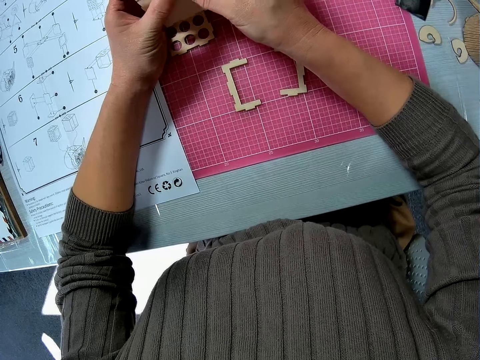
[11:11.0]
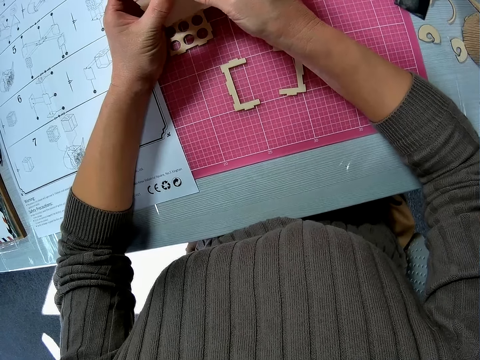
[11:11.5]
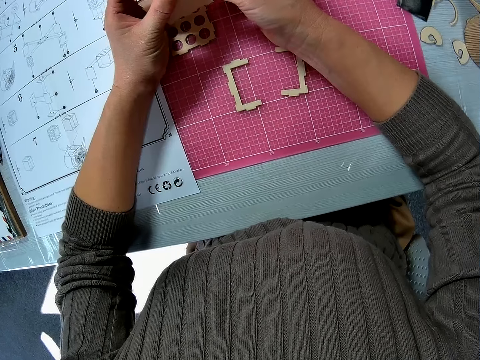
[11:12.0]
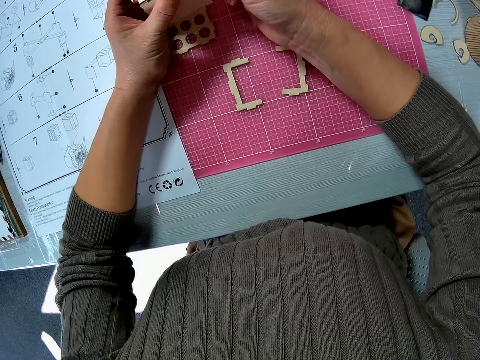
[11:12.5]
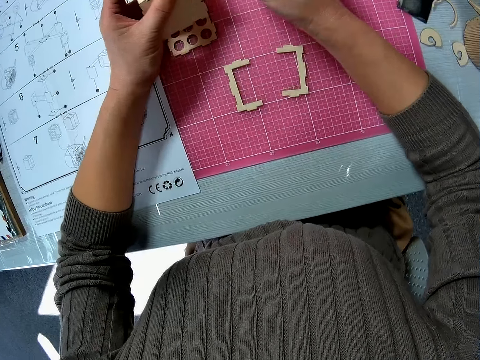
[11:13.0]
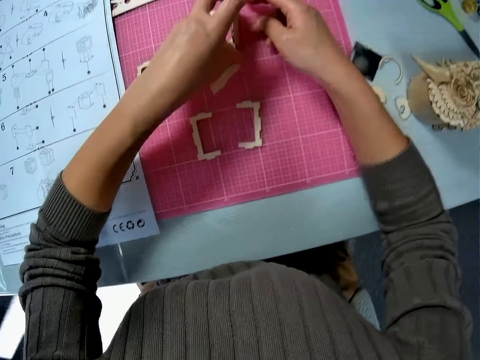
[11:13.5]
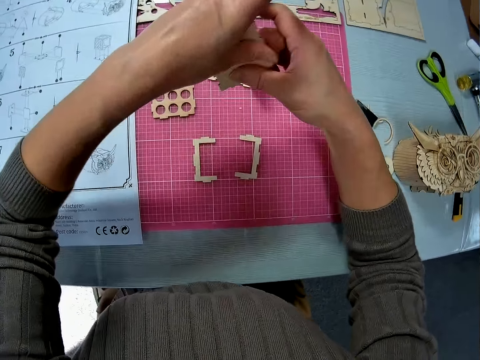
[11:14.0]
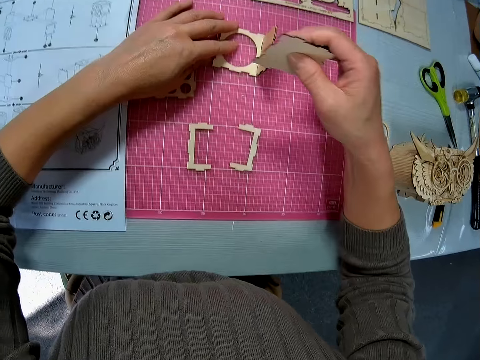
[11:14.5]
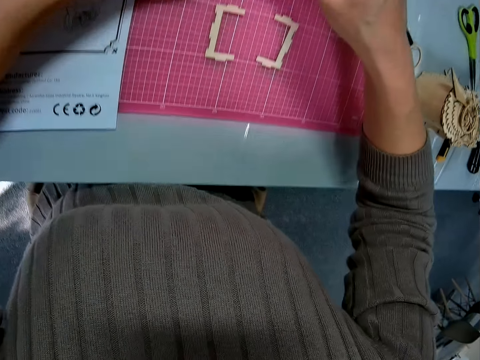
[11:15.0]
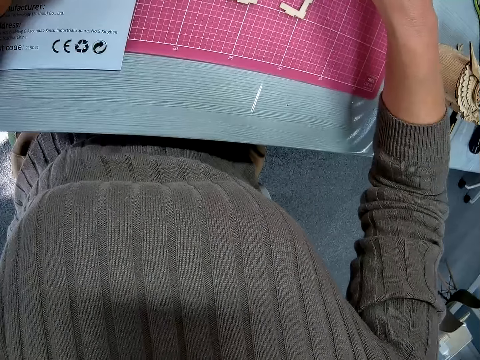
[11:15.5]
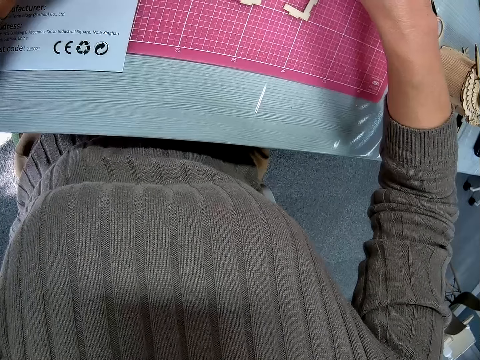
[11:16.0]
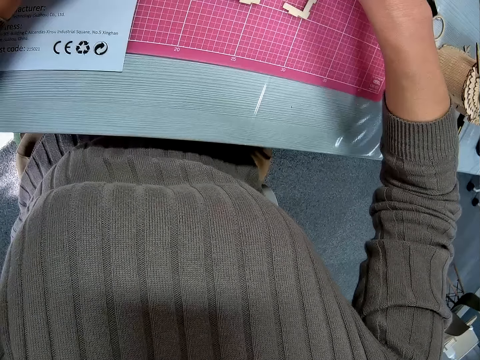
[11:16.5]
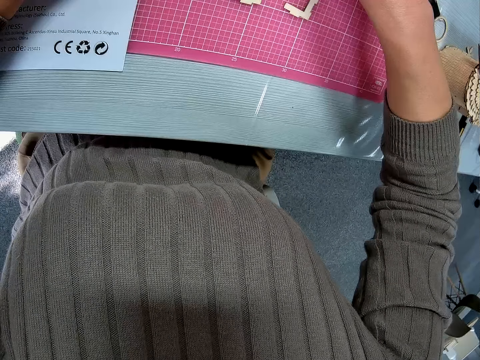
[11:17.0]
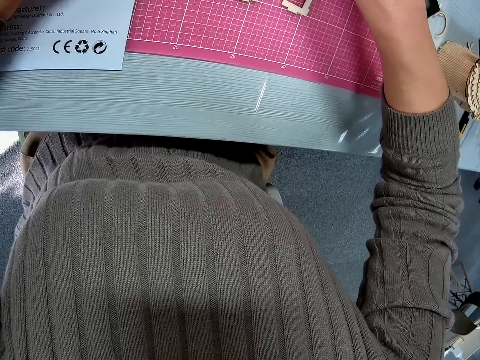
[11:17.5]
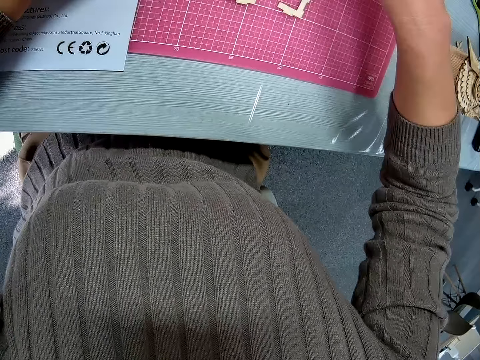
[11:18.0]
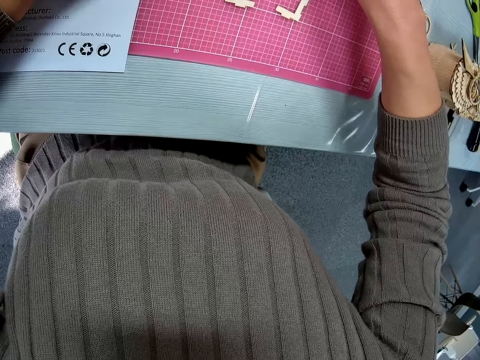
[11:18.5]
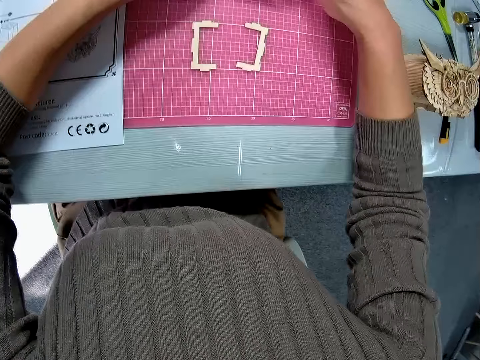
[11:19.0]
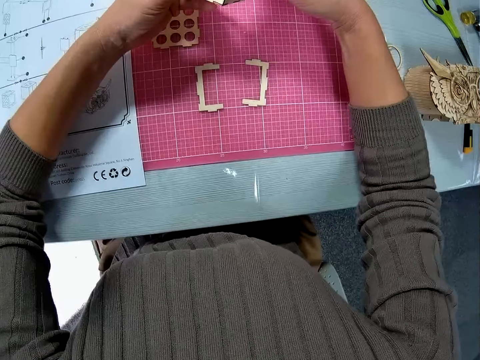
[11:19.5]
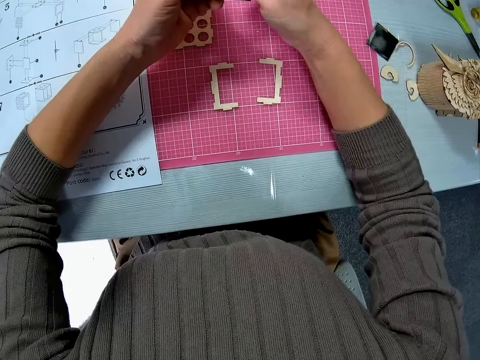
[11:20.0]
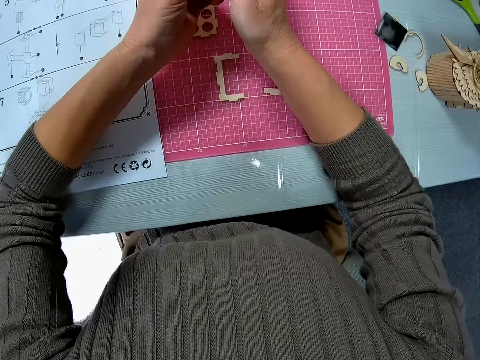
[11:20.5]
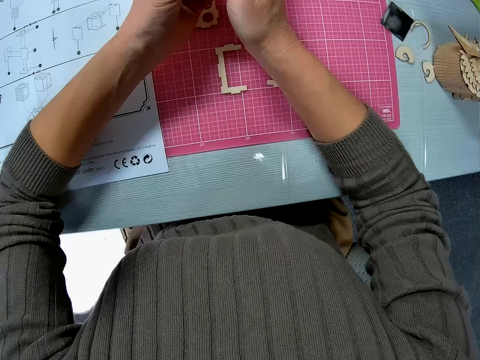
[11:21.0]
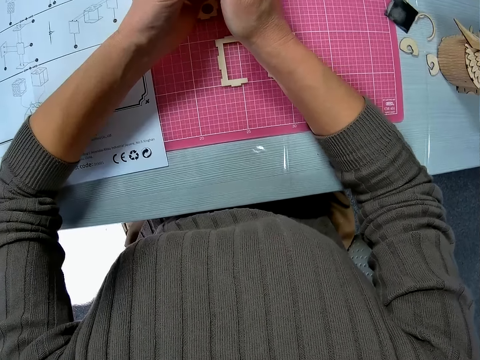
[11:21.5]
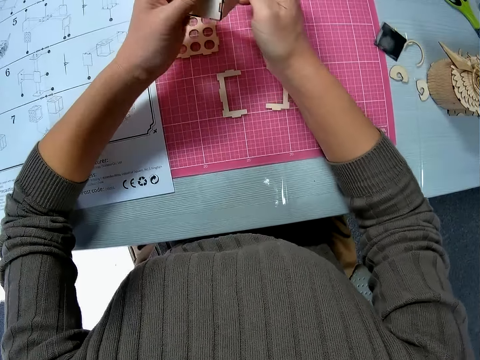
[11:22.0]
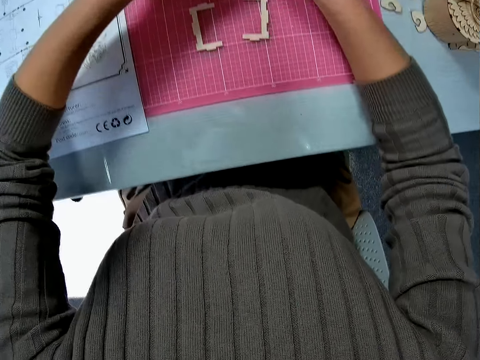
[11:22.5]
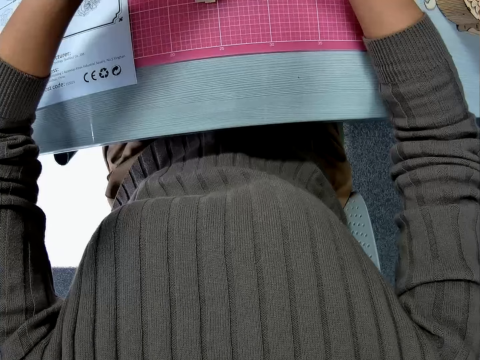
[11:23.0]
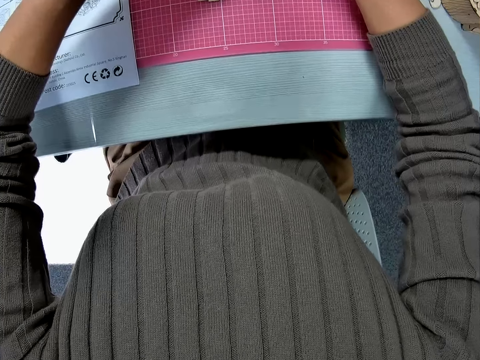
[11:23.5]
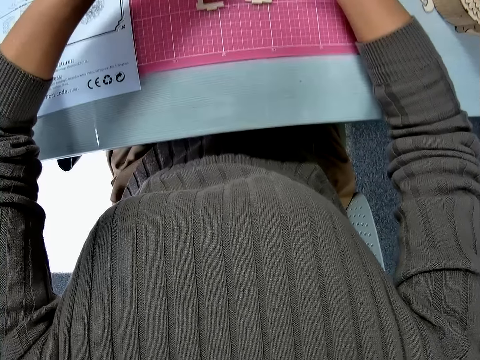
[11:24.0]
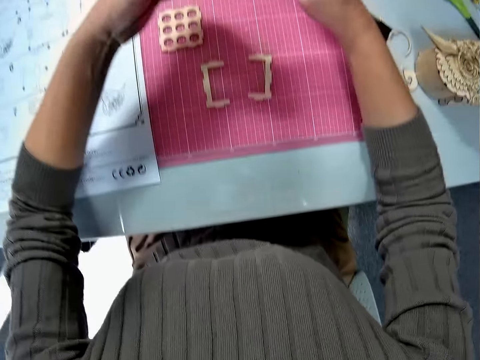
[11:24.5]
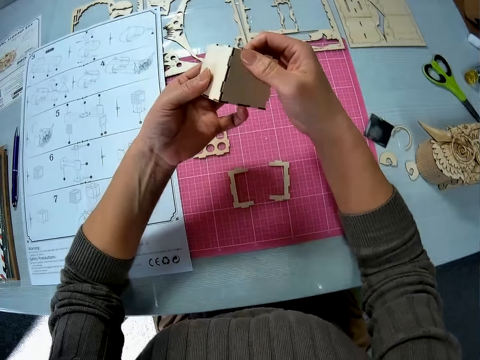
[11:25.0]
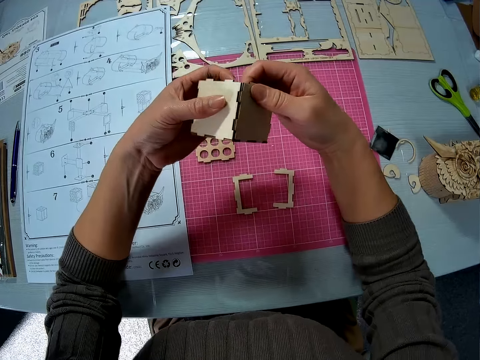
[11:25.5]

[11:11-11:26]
The camera wearer lifts the wooden craft shape. They craft the wooden craft shapes.

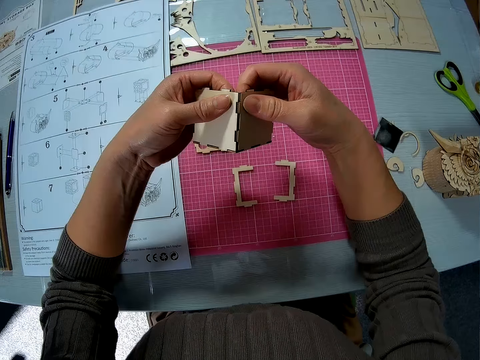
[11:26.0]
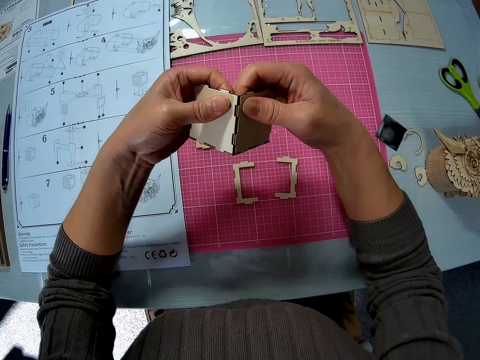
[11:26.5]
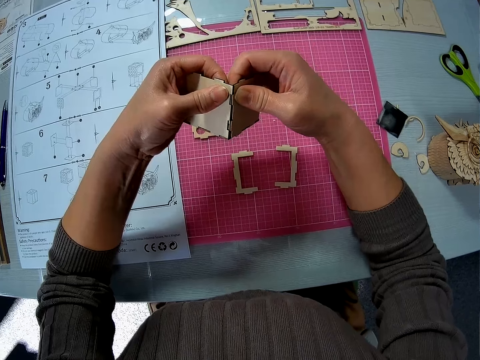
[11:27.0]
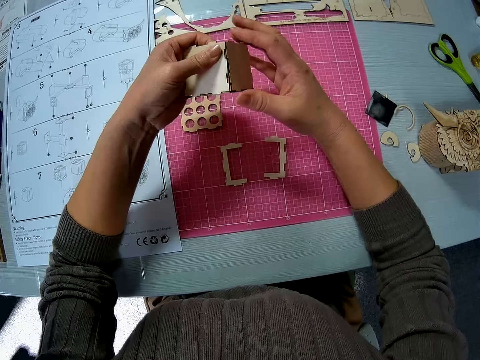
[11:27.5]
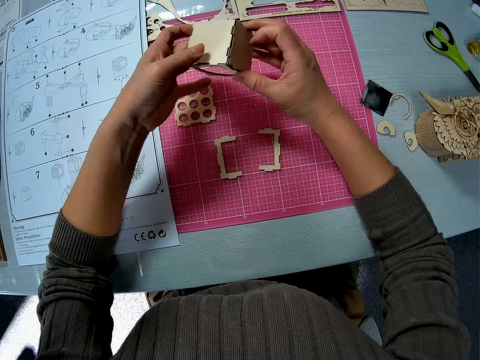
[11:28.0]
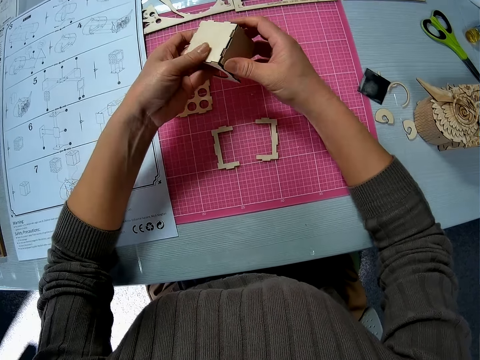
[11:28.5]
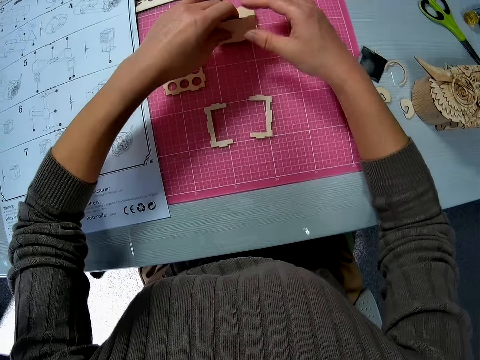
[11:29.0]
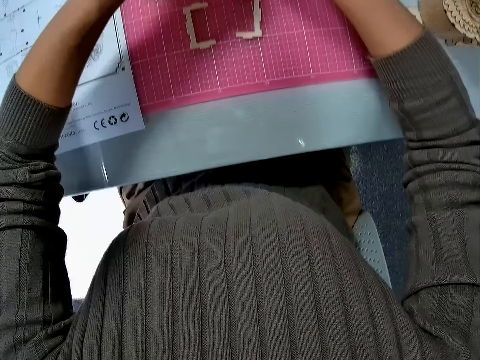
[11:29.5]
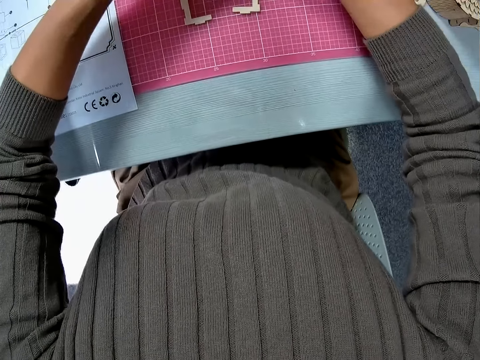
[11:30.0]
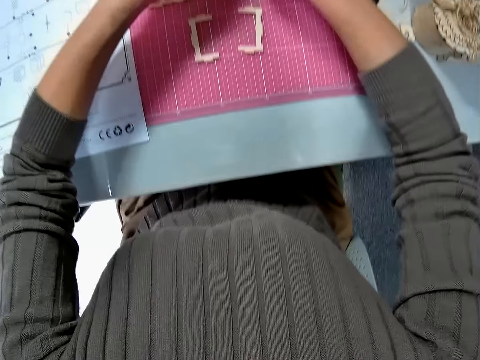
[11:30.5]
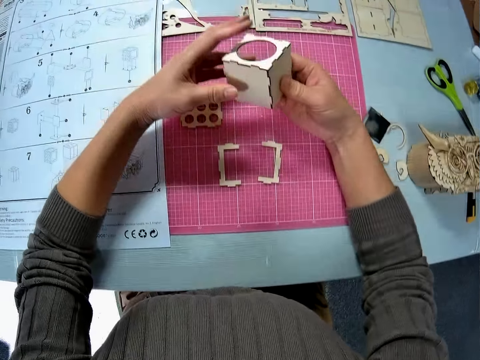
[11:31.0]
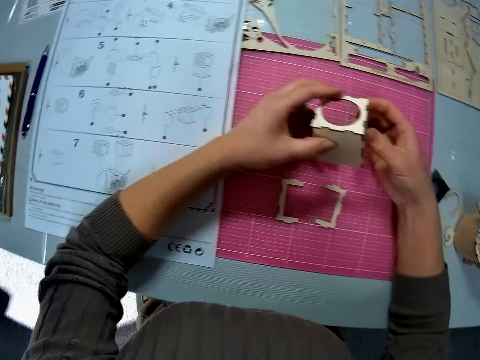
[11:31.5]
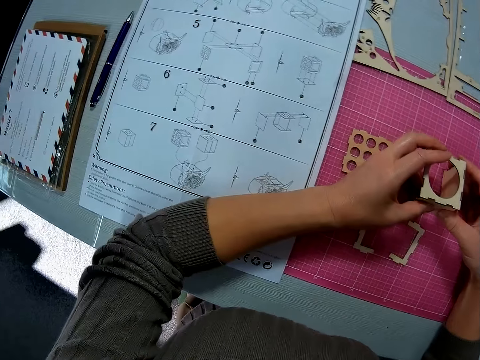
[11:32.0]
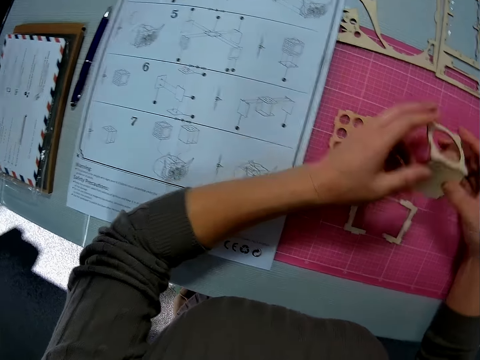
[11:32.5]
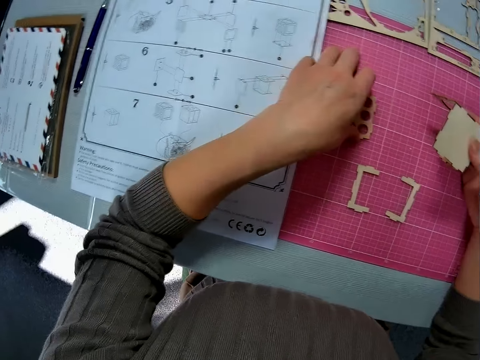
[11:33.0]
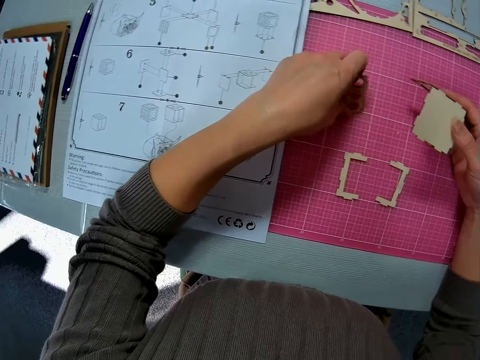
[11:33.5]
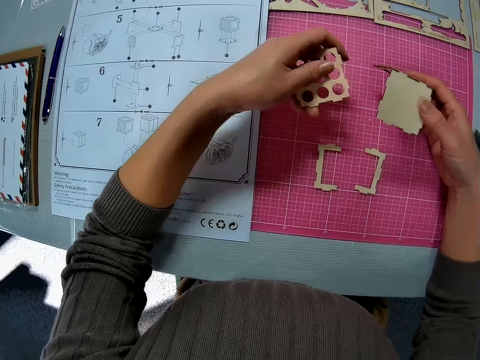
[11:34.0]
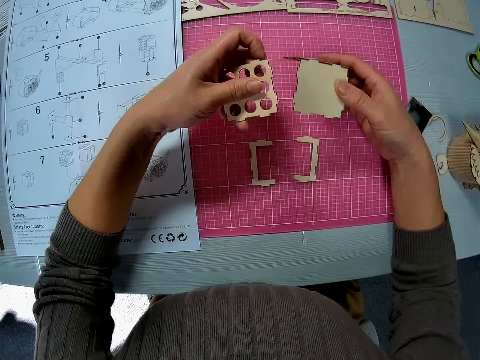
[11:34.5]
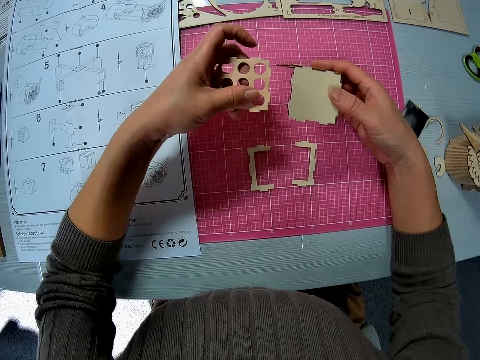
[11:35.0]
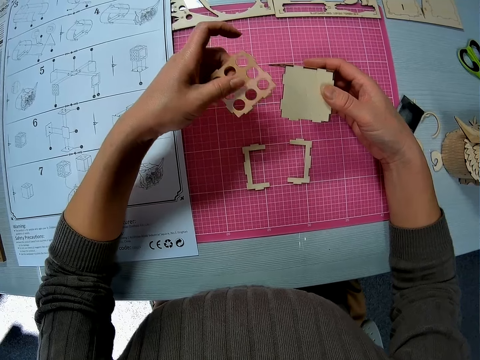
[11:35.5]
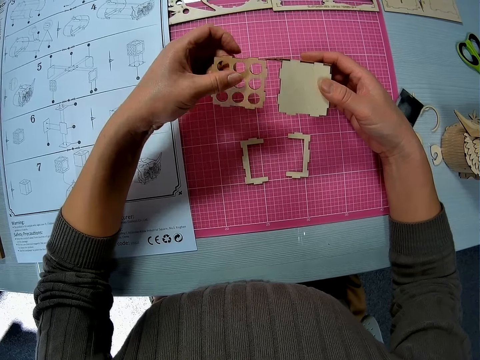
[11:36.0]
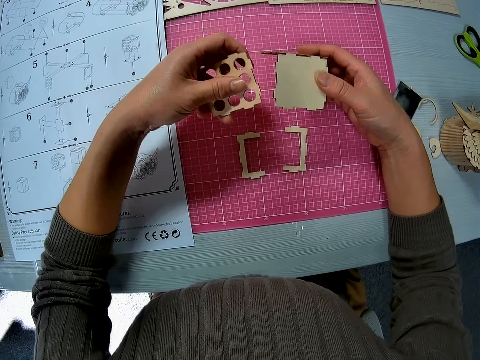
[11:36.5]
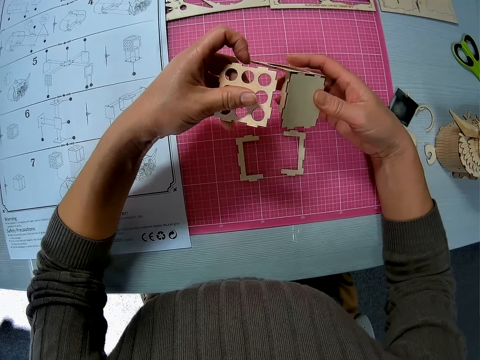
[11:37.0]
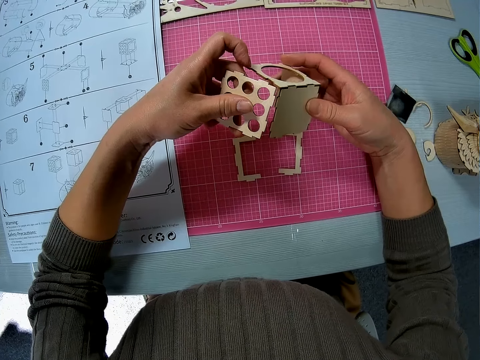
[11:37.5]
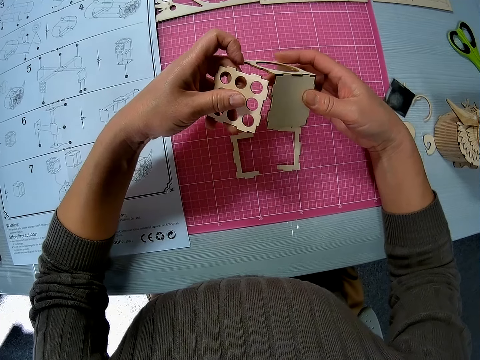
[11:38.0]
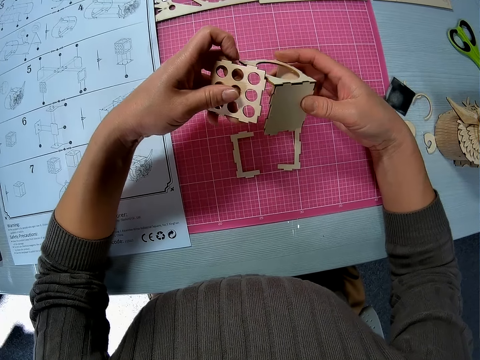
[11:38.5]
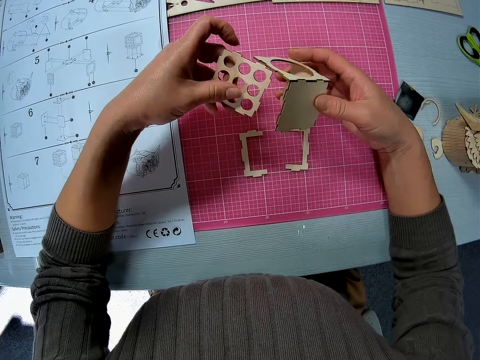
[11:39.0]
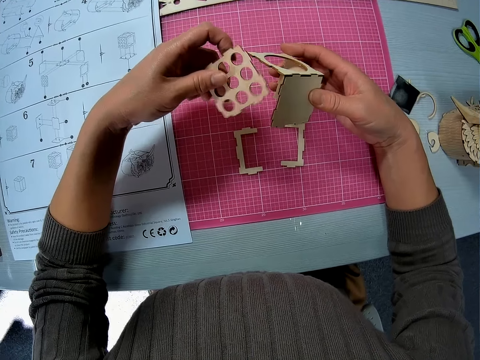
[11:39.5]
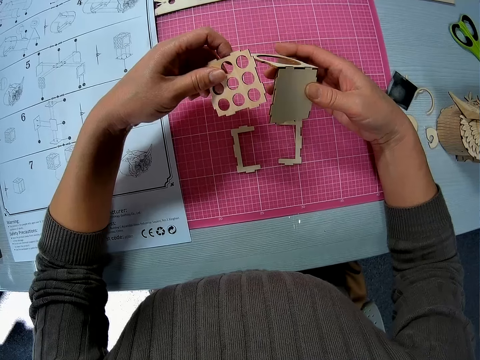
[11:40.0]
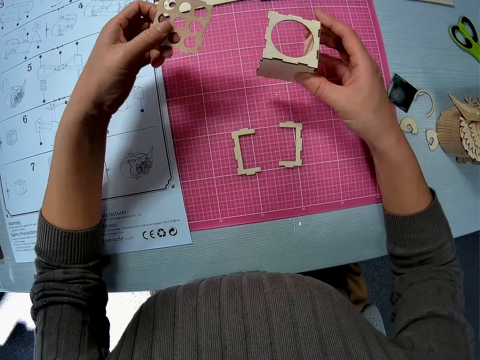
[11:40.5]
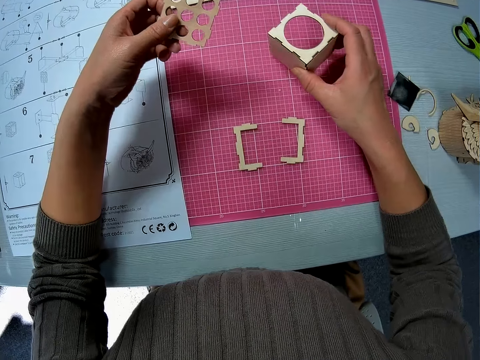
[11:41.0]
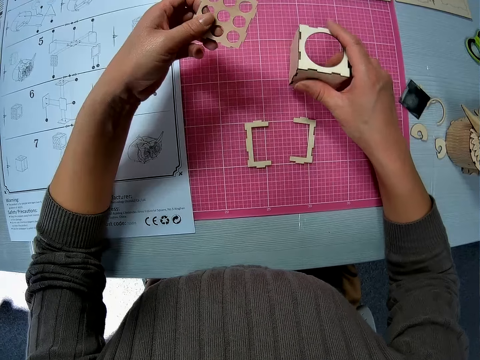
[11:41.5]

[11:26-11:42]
The camera wearer looks at the manual. They pick up a fourth wood piece or wooden craft shape. They turn the wooden craft shape.
